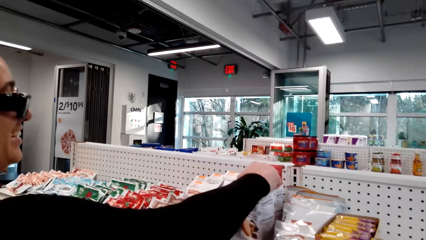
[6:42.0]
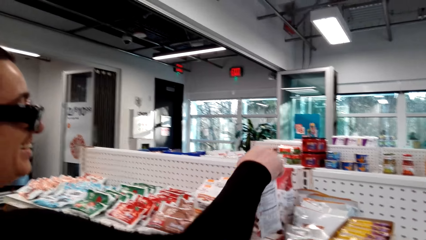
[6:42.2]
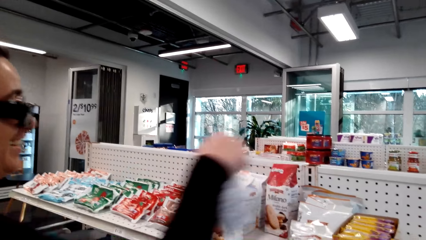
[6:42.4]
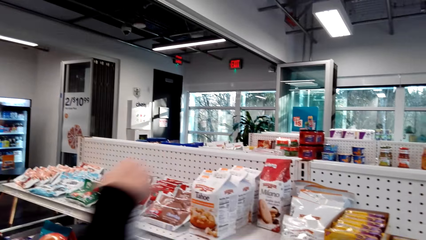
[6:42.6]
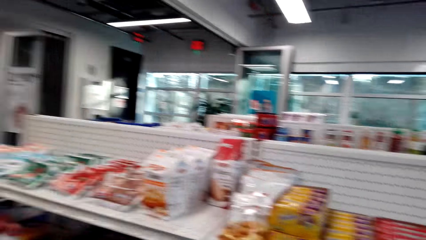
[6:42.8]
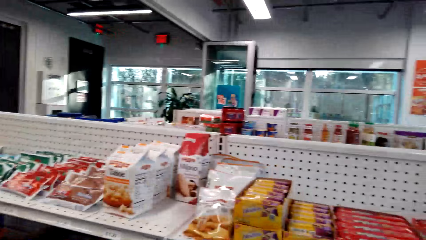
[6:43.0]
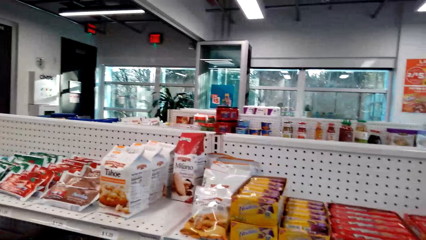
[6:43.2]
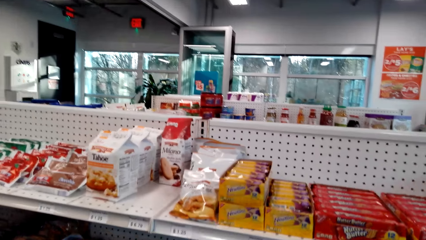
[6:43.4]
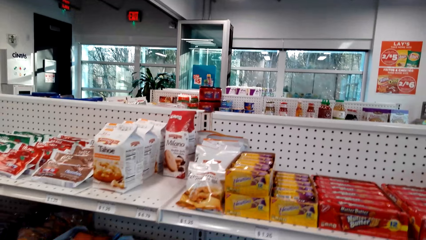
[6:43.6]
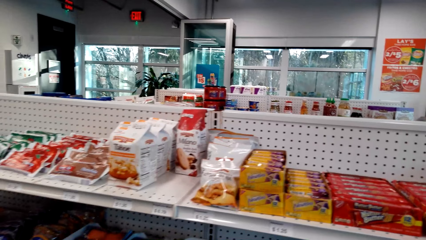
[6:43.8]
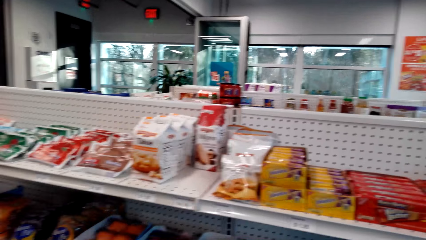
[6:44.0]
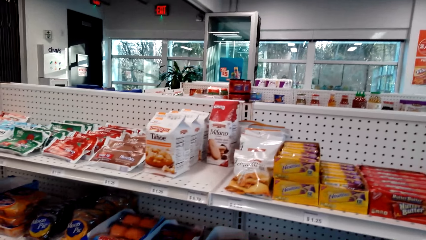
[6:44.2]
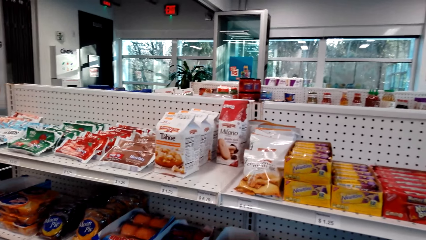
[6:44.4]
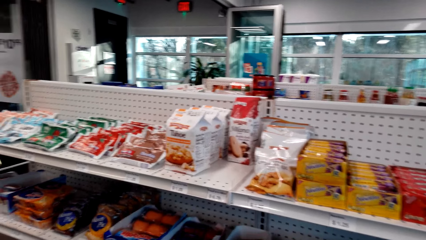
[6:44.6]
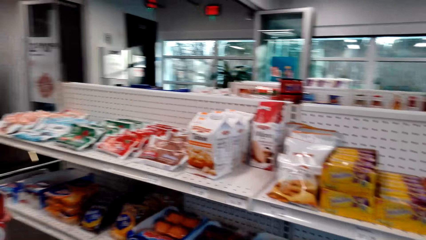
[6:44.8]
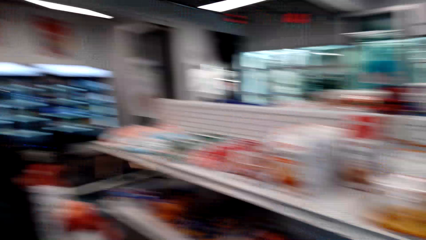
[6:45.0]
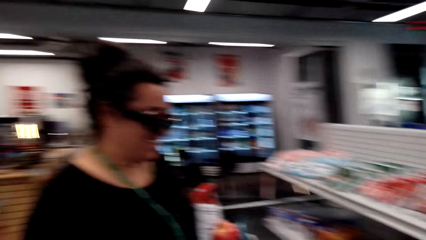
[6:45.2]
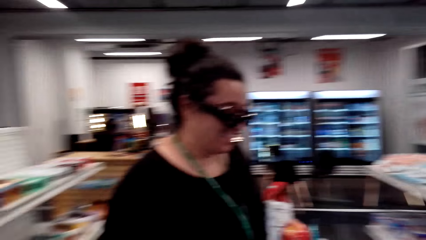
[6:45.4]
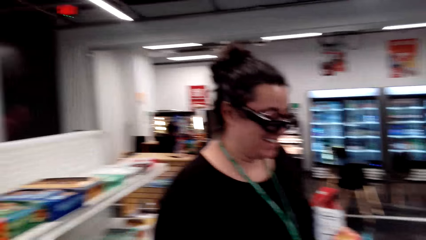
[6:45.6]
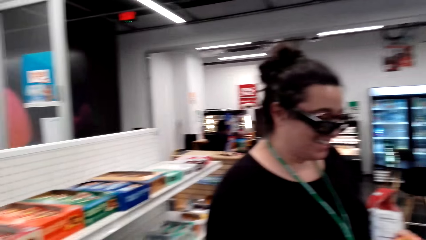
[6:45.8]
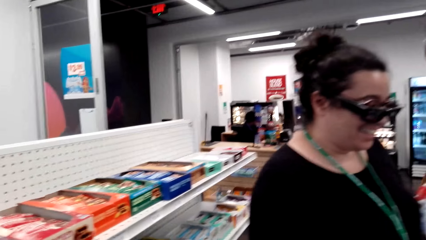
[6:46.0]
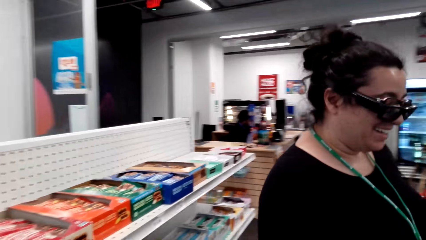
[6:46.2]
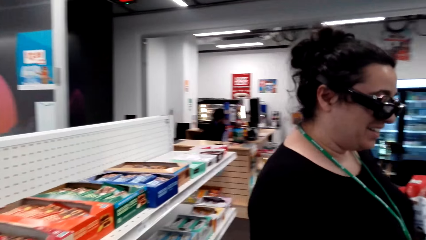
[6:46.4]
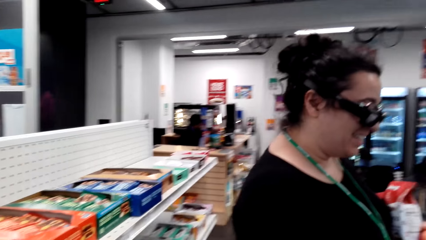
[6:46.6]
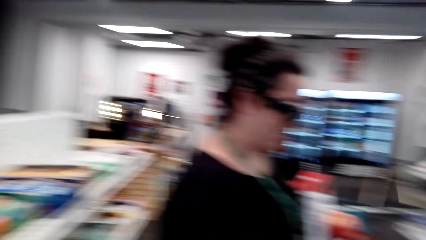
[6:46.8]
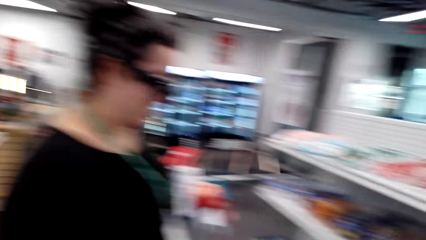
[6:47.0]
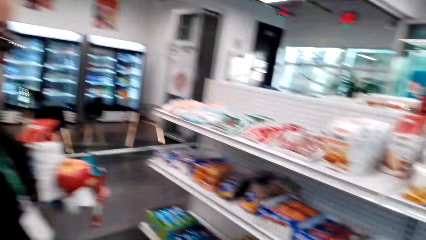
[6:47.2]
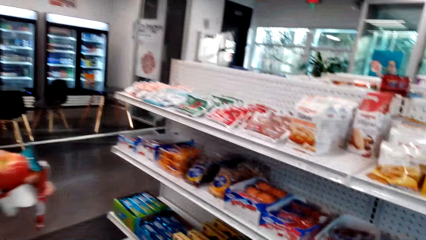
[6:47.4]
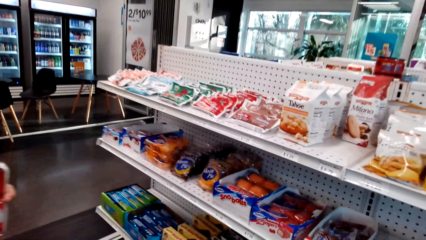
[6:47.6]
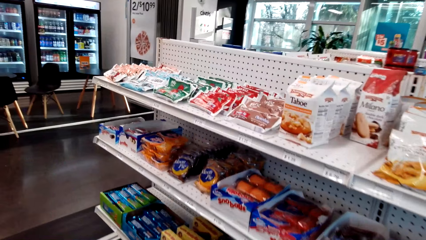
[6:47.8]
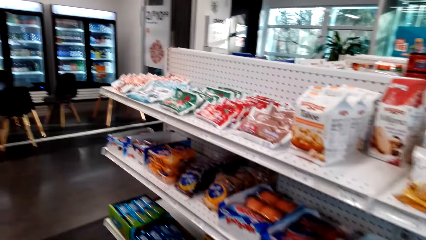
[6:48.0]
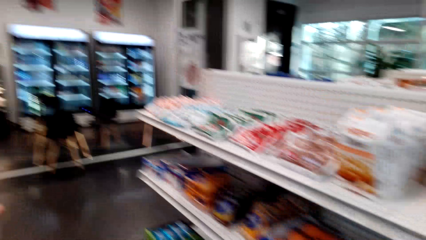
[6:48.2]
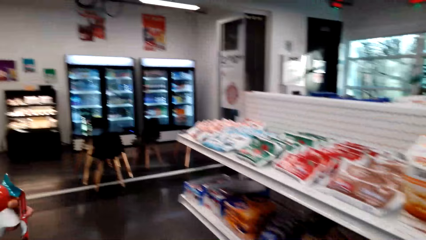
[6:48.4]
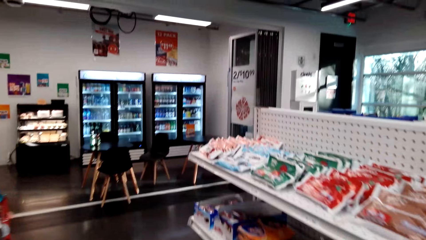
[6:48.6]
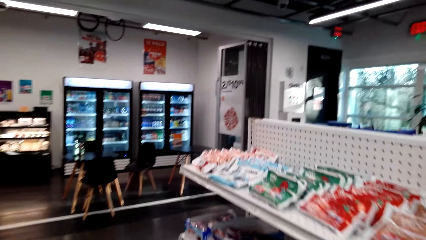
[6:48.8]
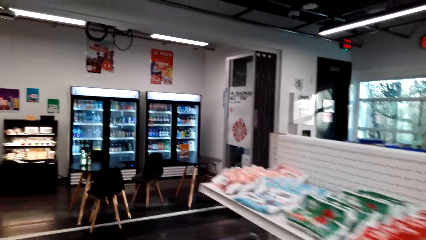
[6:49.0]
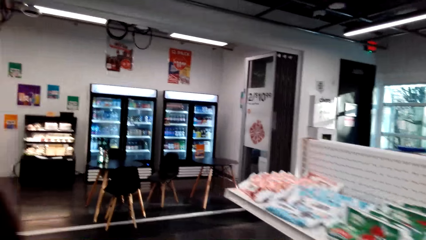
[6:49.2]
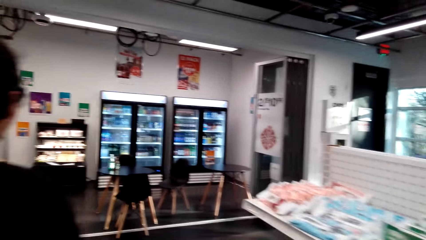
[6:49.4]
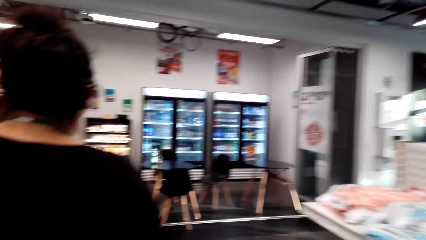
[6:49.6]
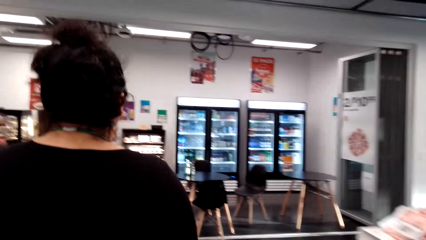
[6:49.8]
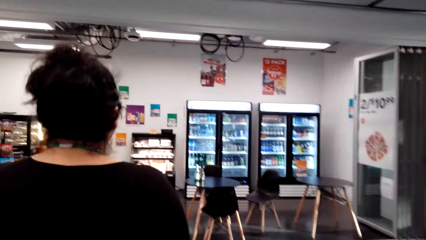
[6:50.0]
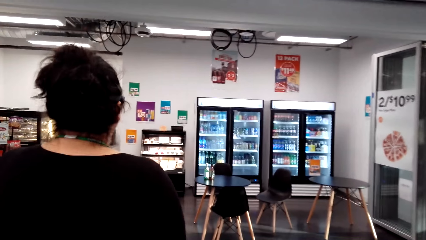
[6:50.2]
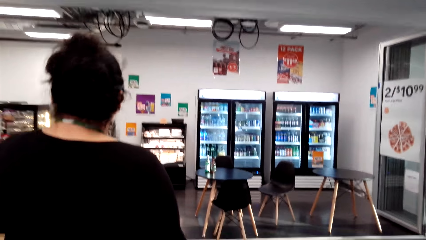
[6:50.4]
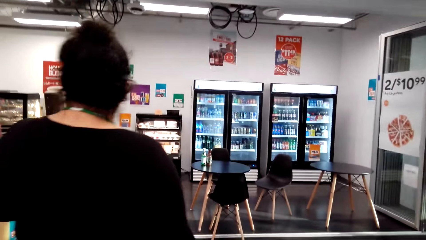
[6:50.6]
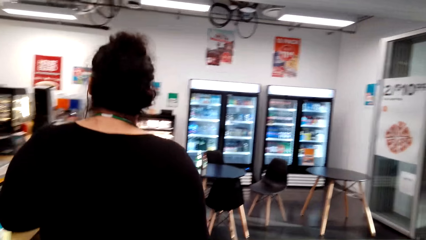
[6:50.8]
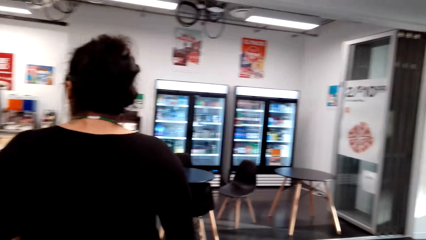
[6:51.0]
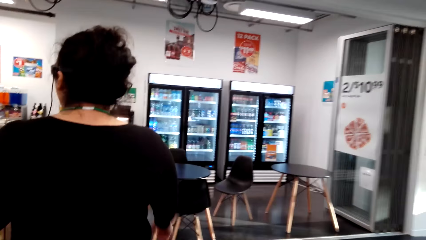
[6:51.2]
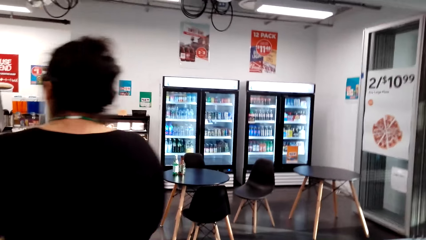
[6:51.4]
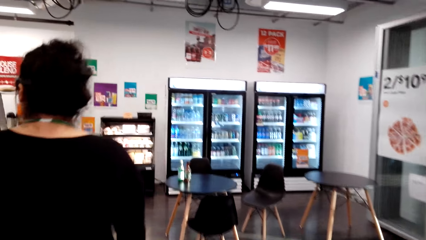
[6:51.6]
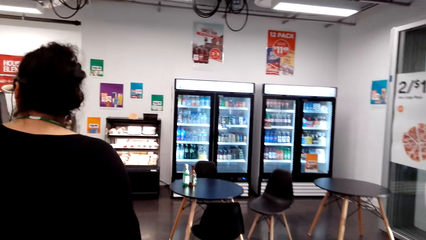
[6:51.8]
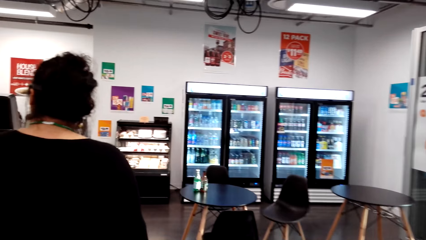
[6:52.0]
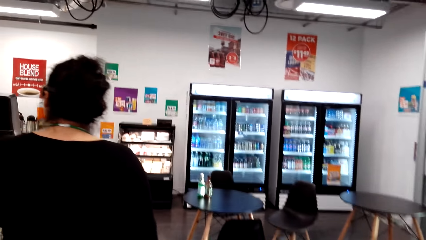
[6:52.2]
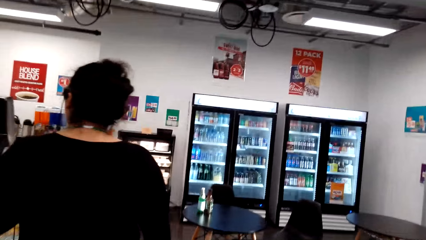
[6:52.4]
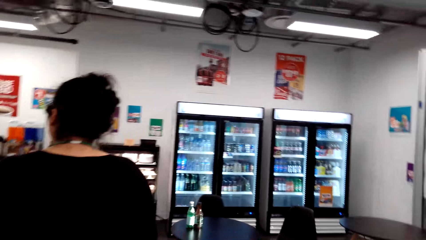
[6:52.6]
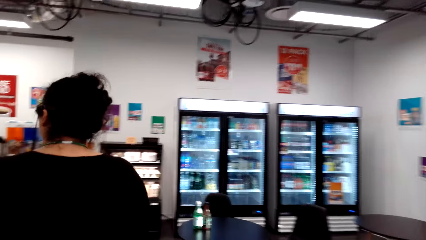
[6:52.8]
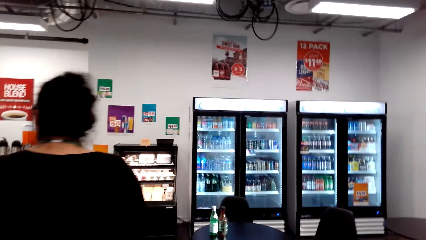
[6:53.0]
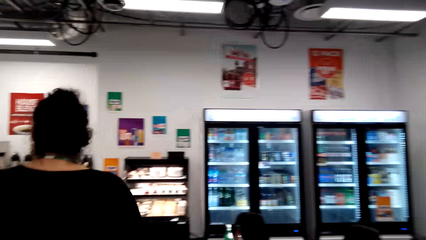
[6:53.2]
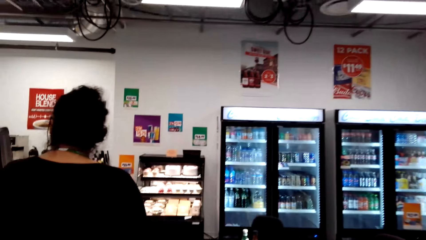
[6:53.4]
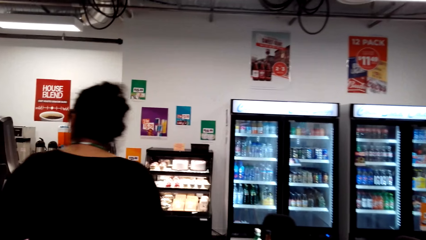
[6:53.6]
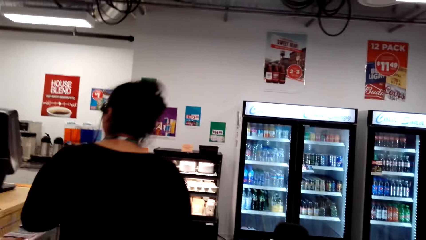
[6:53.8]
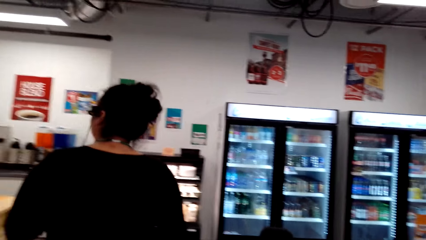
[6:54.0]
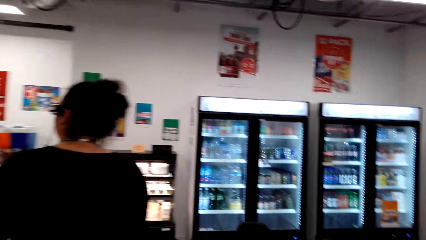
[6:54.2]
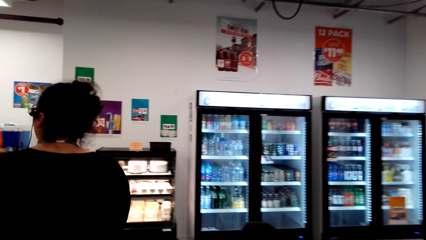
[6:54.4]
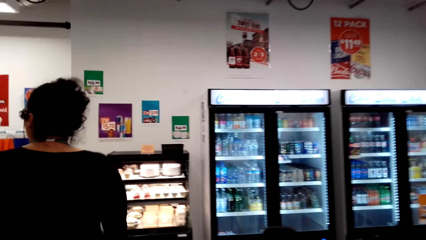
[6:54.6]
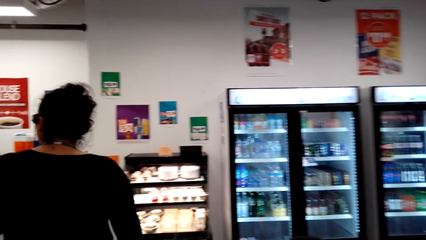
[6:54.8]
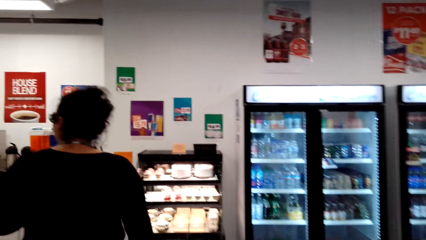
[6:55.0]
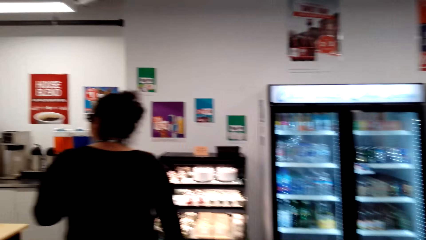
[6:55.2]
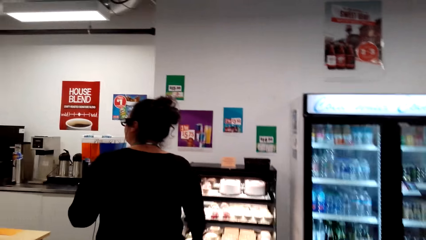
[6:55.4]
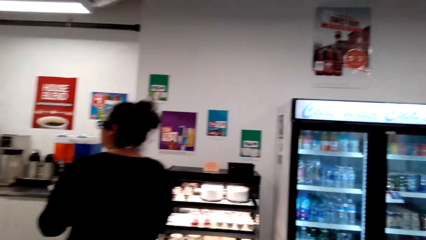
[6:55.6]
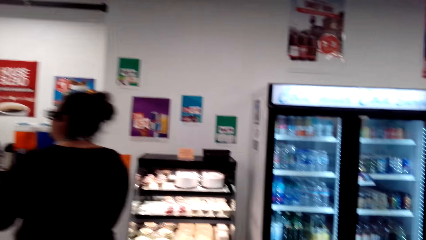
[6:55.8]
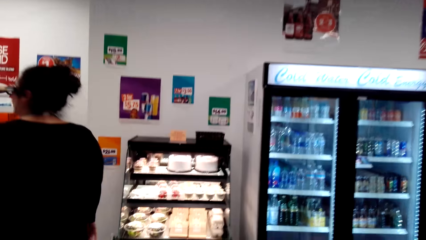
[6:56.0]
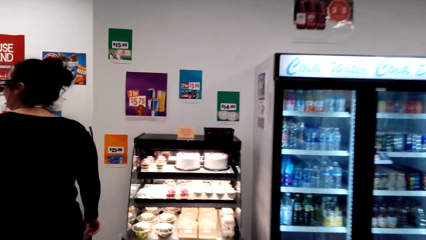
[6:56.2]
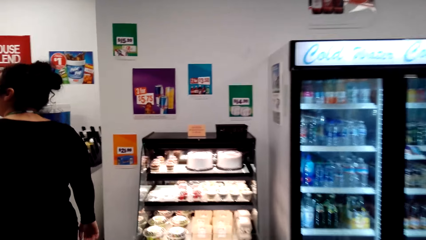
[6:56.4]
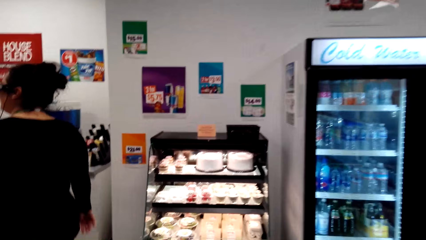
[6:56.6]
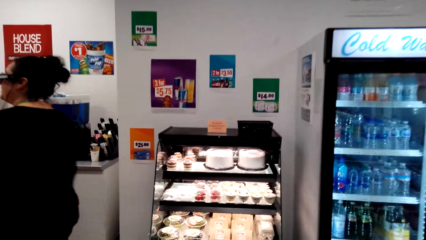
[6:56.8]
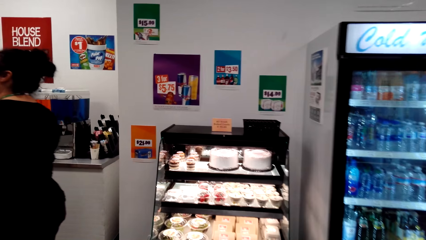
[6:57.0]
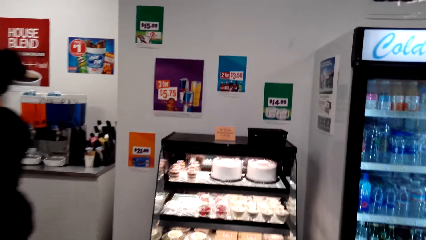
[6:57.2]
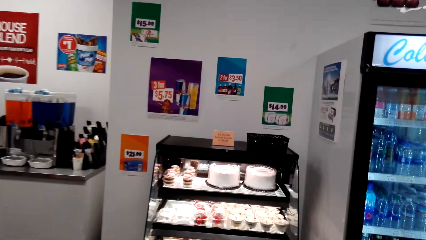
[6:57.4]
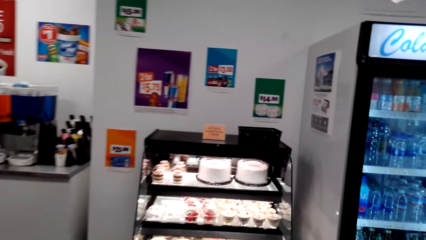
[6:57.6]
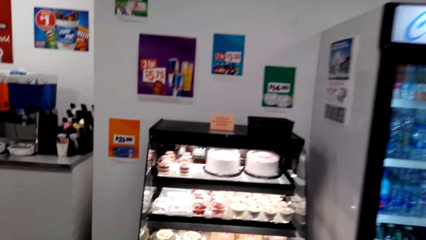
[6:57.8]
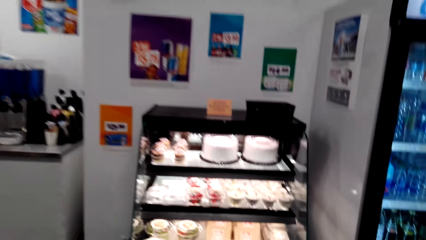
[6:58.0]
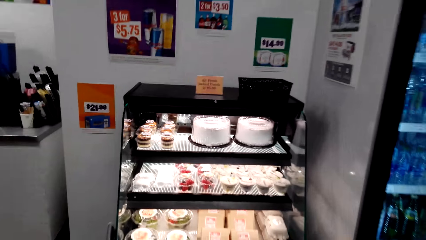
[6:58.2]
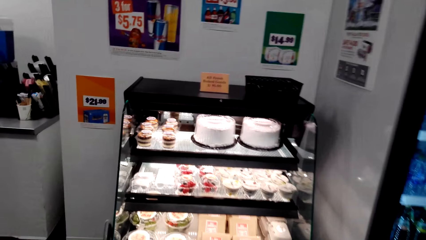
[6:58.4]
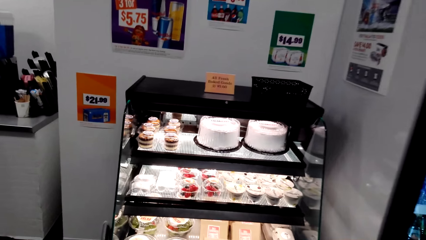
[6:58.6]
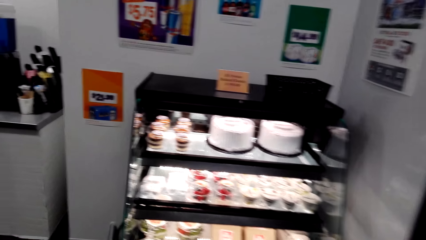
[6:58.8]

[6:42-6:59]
A woman picks a Milano chocolate. The woman stands close to the camera wearer. A man sits at the counter. The camera wearer looks around the supermarket. They walk around. The woman stands close to the camera wearer. The camera wearer looks at the items on the shelves. The woman moves around the supermarket. The camera wearer moves around the supermarket.
